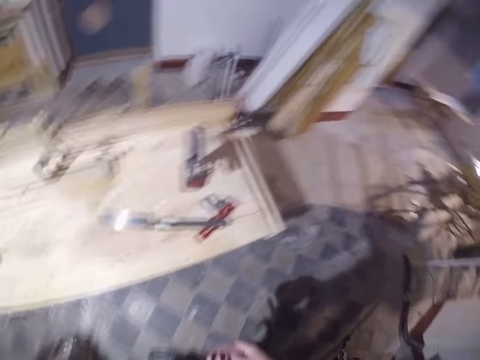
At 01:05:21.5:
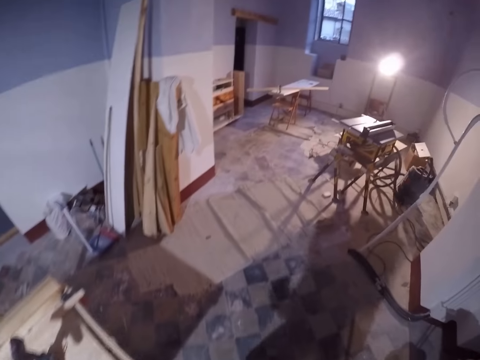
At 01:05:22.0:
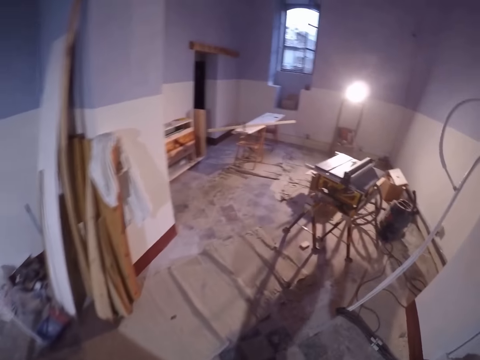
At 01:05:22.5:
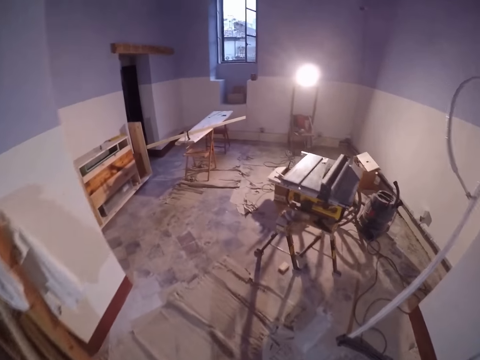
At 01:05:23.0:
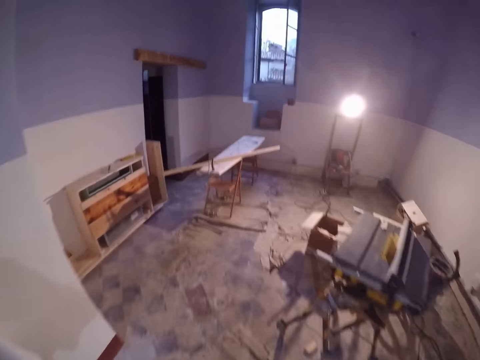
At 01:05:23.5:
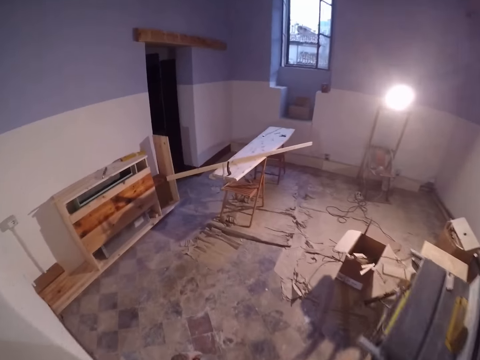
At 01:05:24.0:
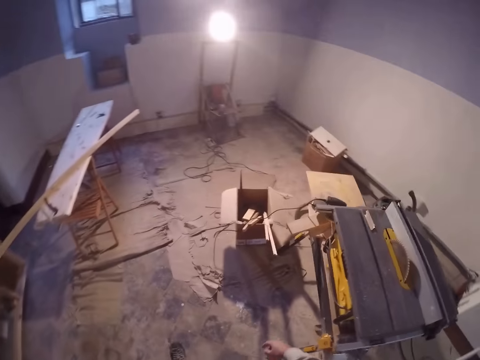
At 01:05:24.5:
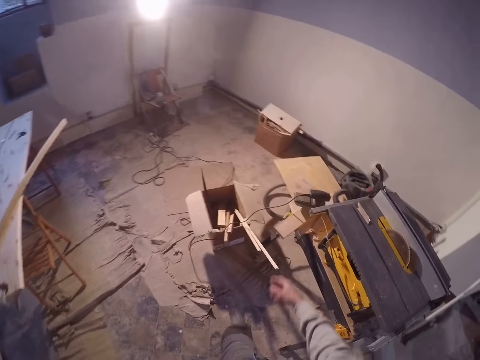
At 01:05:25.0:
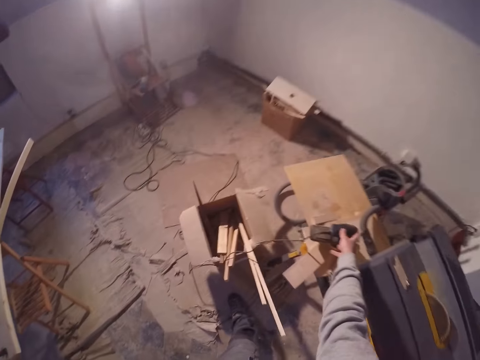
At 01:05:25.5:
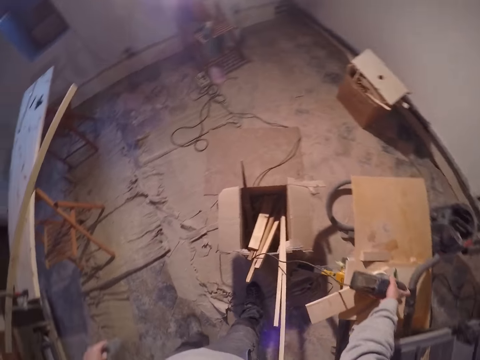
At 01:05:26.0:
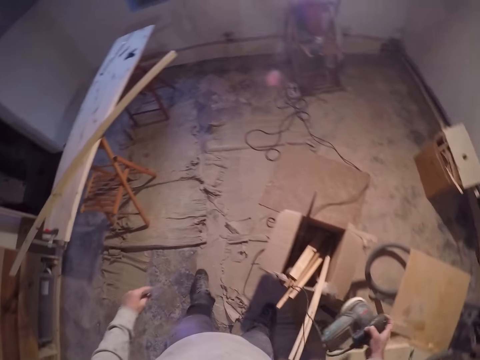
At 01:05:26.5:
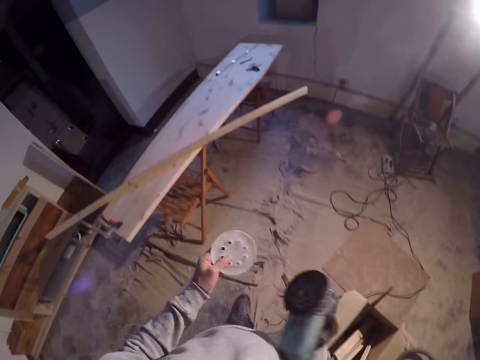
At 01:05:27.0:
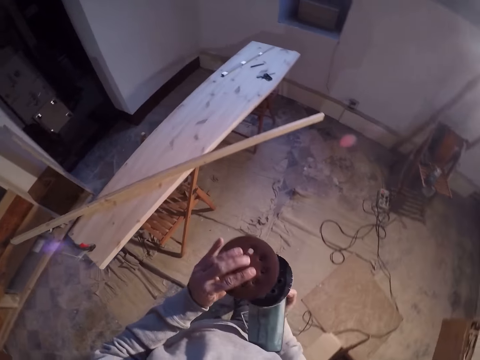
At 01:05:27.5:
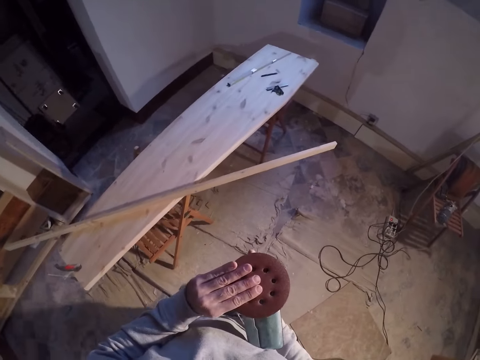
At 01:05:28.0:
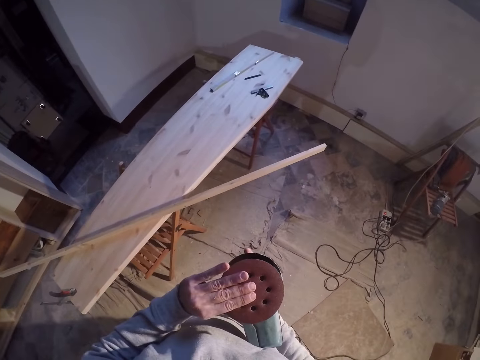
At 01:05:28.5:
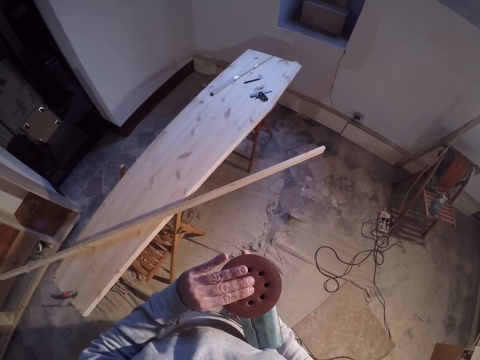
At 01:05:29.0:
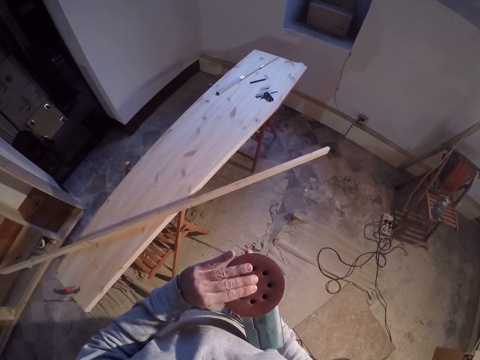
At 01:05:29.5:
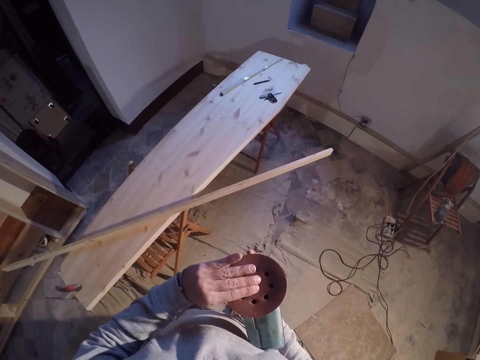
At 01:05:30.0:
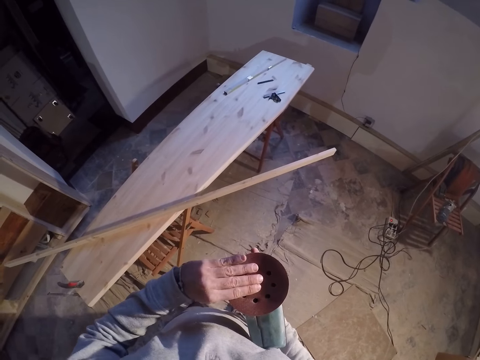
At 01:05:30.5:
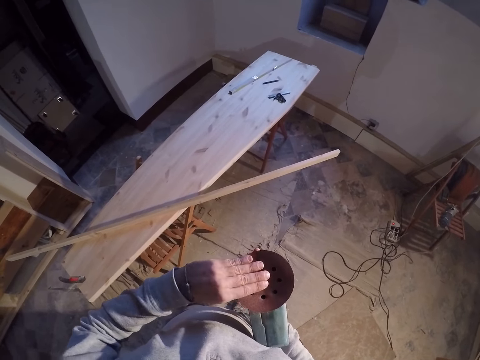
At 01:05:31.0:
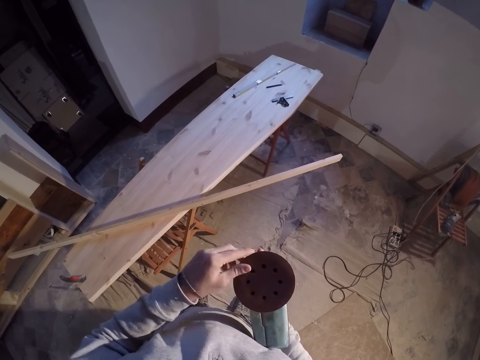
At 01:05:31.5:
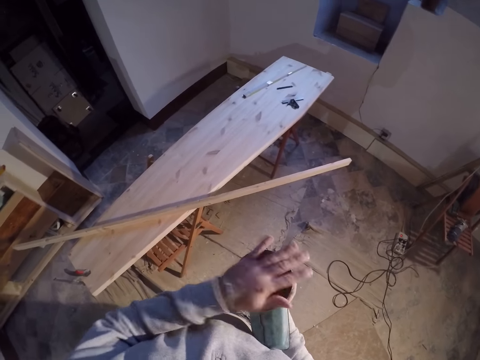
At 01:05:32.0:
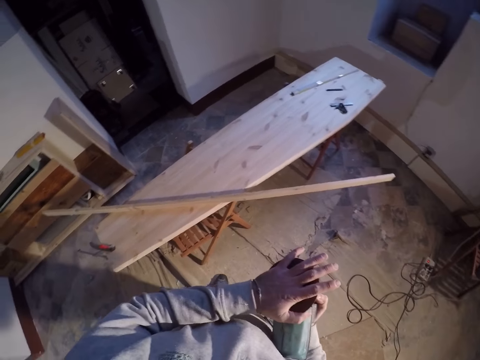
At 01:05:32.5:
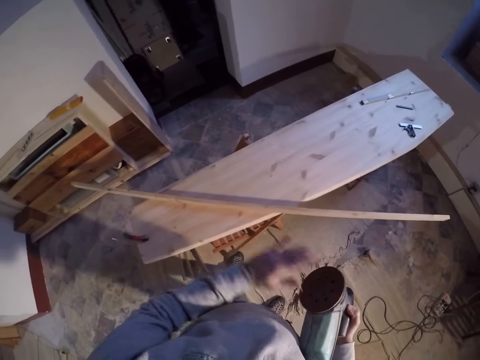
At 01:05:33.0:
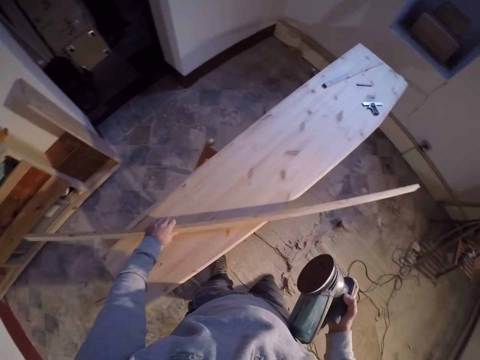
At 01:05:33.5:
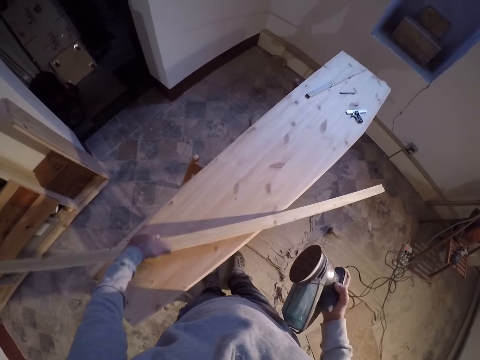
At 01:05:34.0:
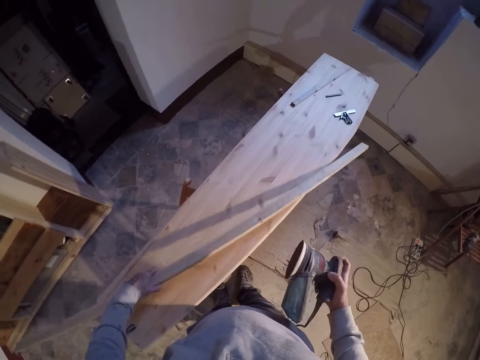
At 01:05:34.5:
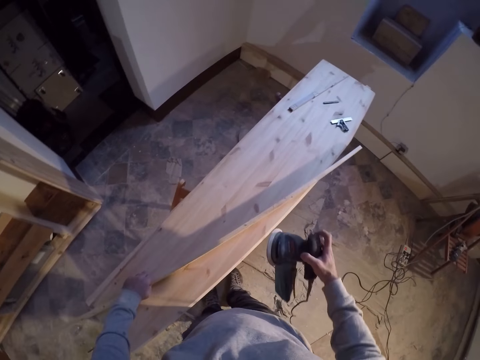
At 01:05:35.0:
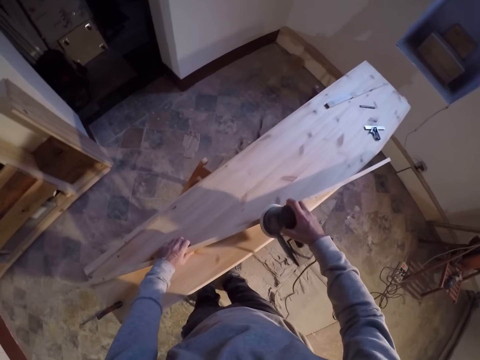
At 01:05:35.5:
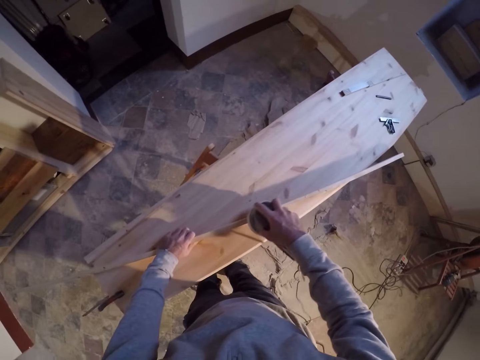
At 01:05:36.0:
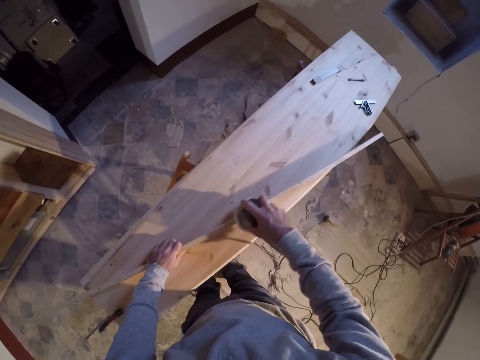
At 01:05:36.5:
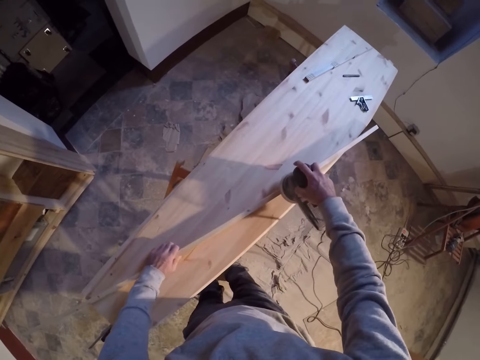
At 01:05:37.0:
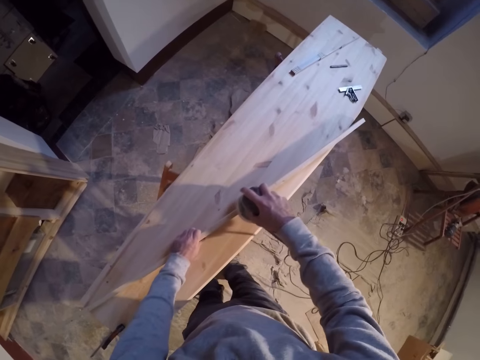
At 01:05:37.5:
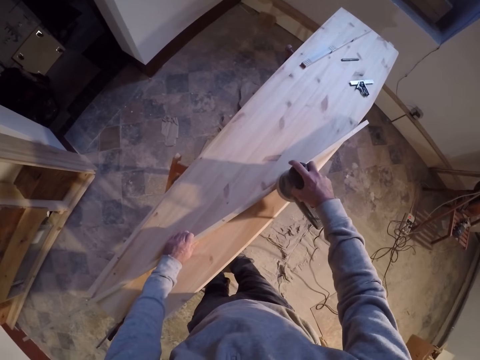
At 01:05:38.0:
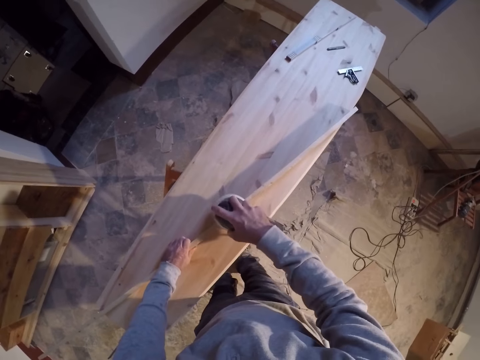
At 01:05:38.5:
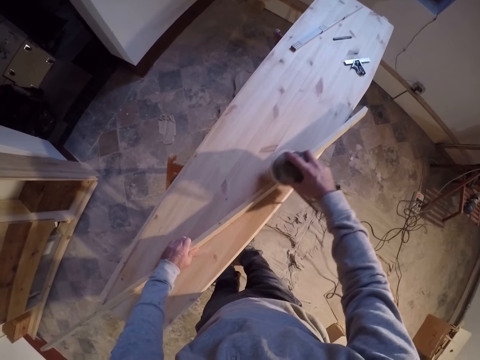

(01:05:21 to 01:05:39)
The camera wearer walks in the workshop. He picks up an angle grinder or sander on a table with his right hand. He couples the disc and grinder with his hands. He repositions the strip of wood on the bench with his left hand. He smoothens the wood with the sander.

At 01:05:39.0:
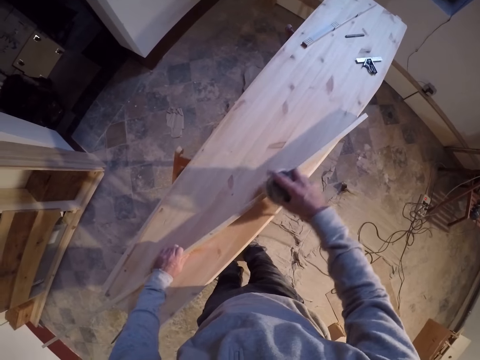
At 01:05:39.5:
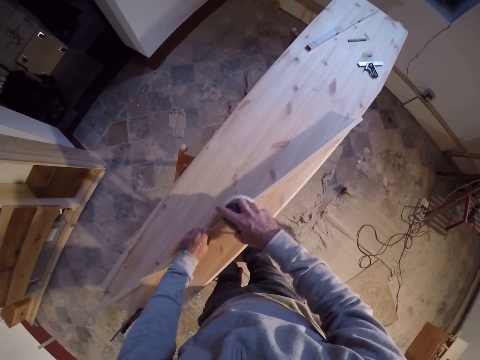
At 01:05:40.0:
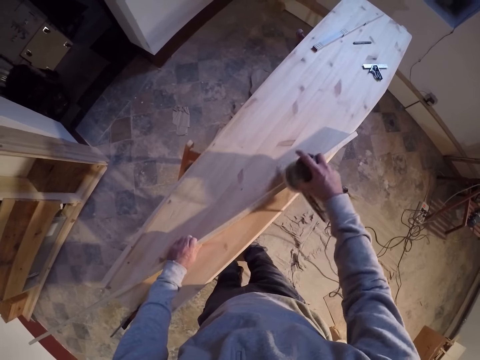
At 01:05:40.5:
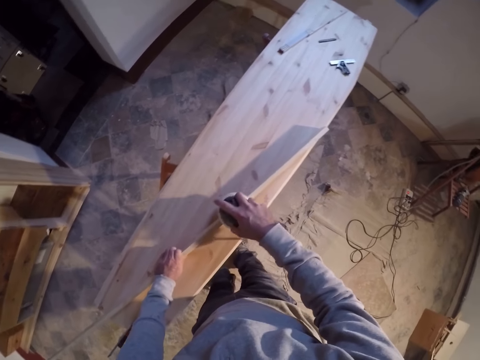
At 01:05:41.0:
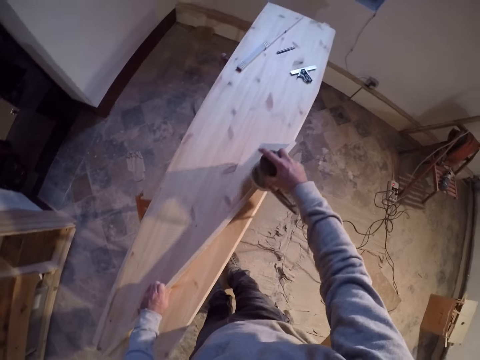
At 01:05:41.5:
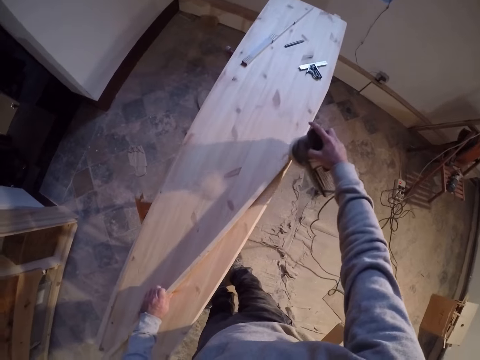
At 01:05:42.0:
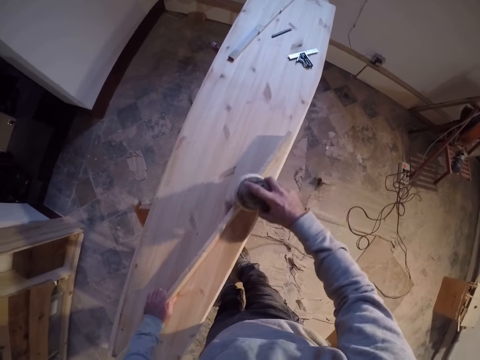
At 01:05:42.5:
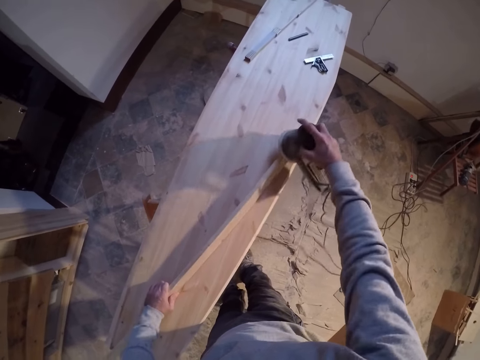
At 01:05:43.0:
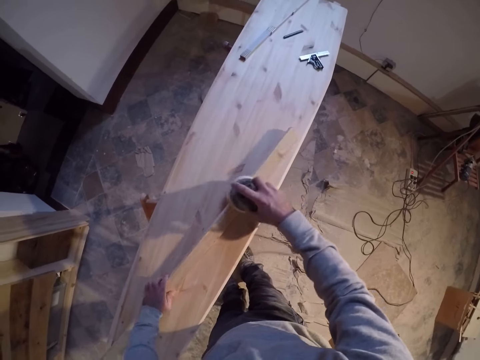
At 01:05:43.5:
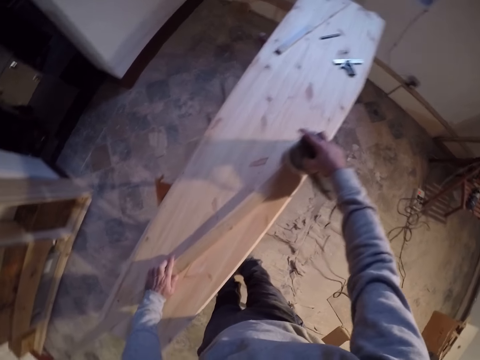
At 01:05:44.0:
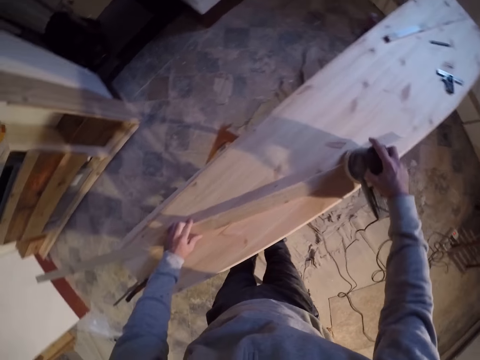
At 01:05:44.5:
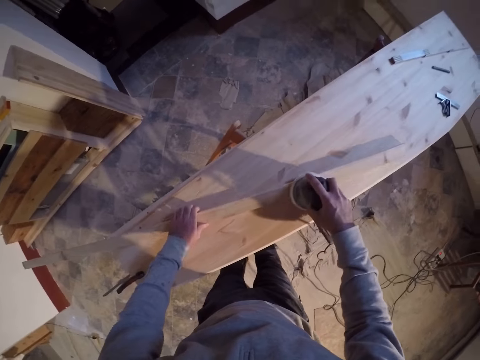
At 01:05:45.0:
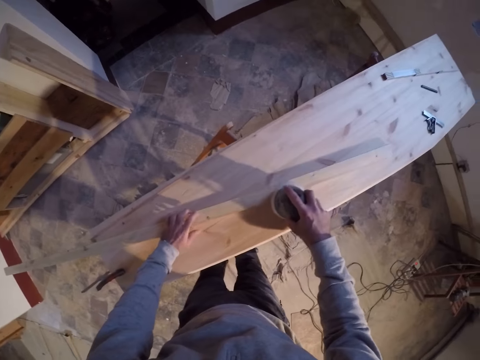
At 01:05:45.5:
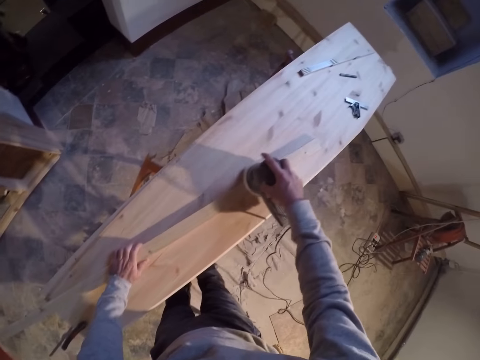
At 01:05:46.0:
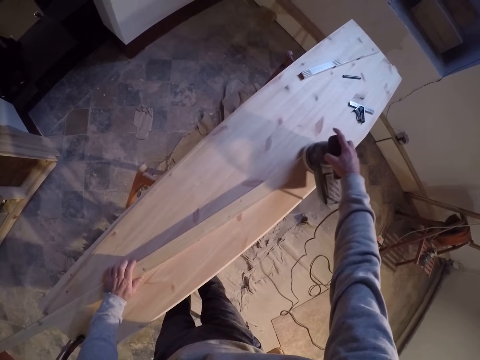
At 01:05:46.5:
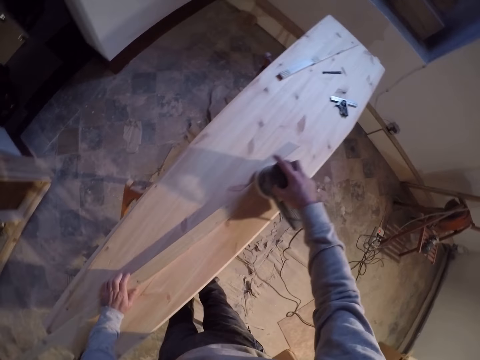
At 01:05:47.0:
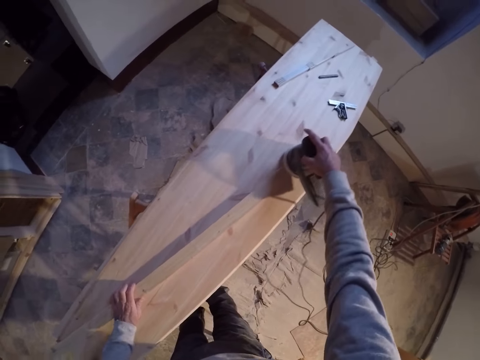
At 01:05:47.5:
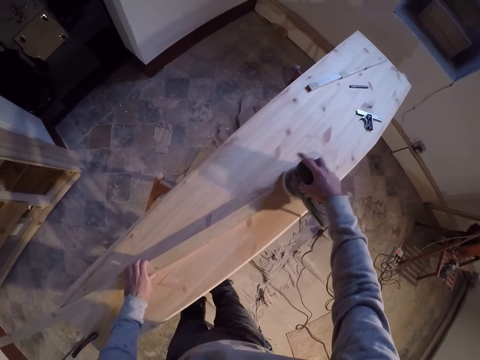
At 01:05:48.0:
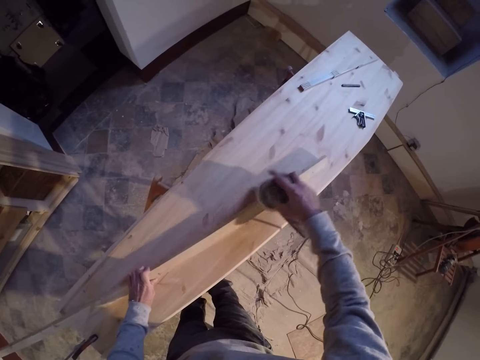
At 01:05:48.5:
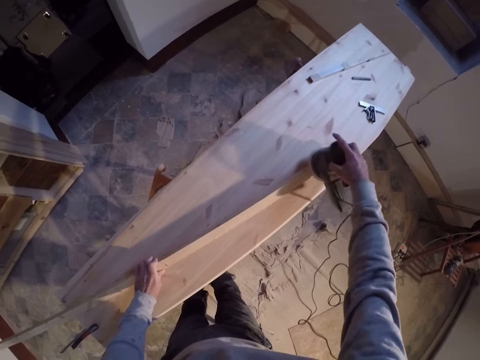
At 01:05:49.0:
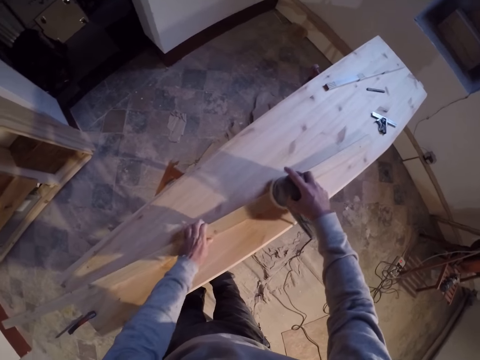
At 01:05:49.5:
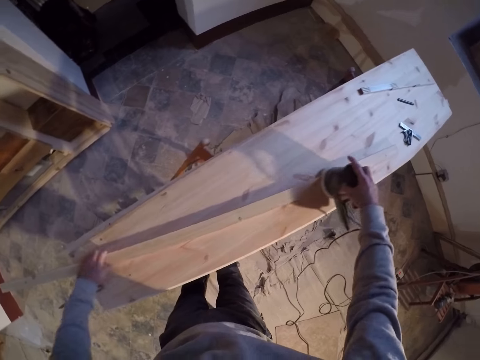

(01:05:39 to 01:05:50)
The camera wearer turns the wood. They smoothen the wood with a sander. They turn the wood. They smoothen the wood with the sander.
